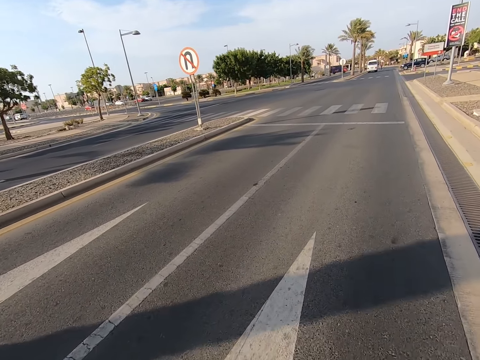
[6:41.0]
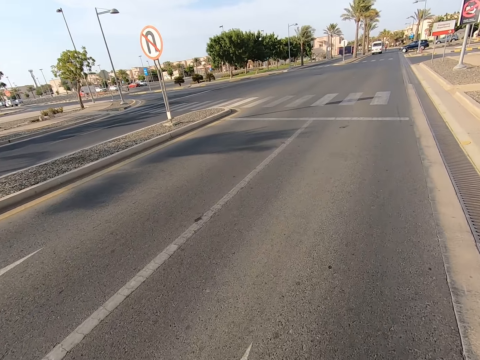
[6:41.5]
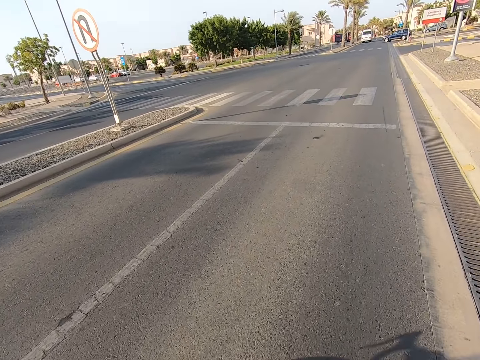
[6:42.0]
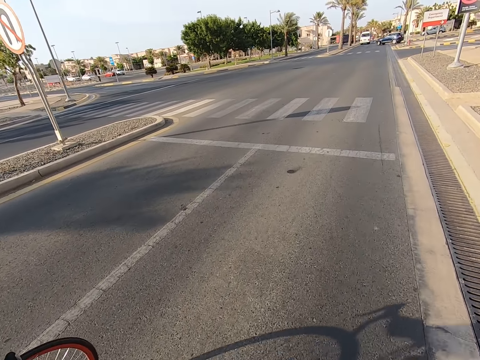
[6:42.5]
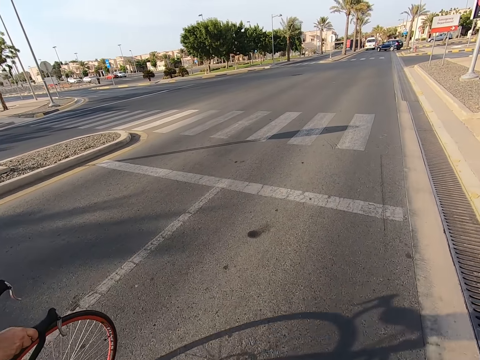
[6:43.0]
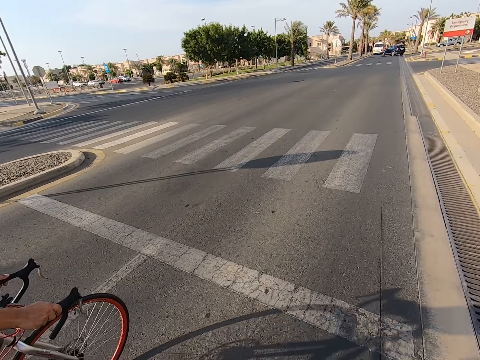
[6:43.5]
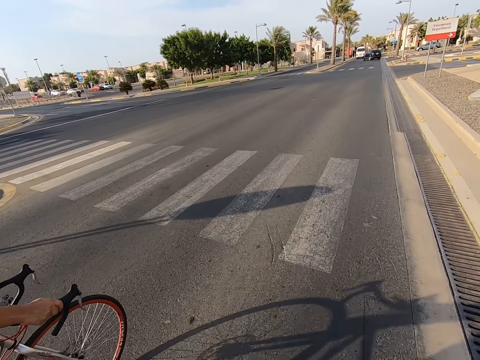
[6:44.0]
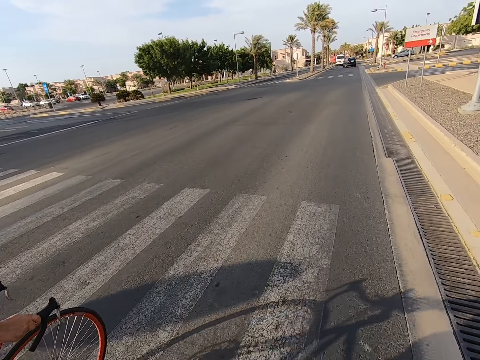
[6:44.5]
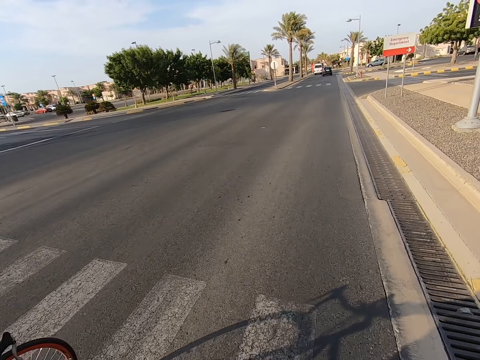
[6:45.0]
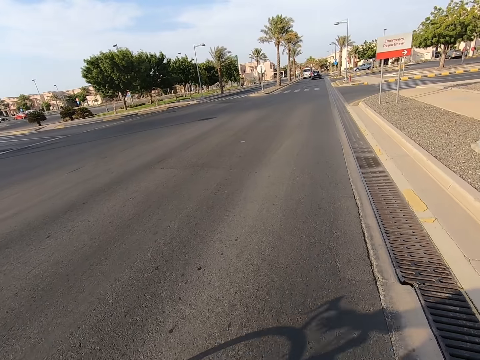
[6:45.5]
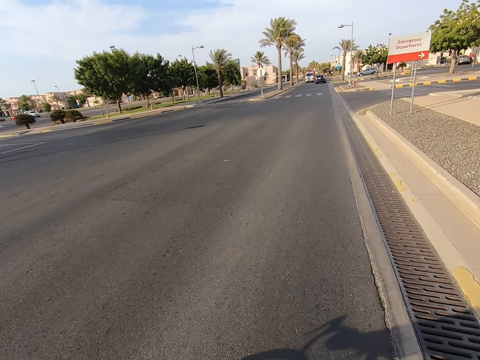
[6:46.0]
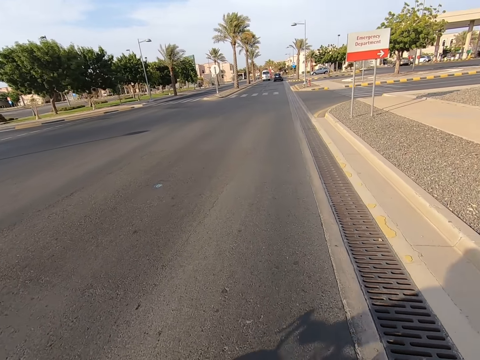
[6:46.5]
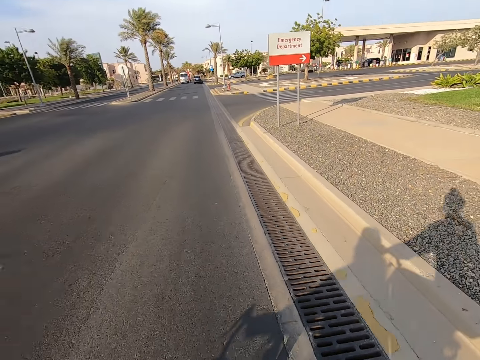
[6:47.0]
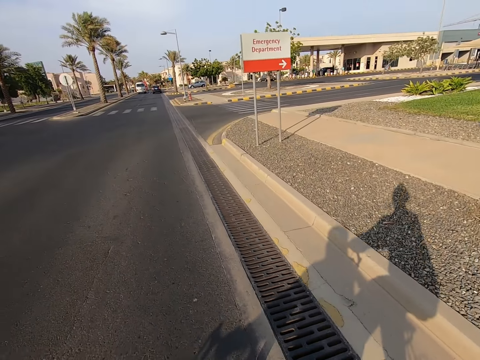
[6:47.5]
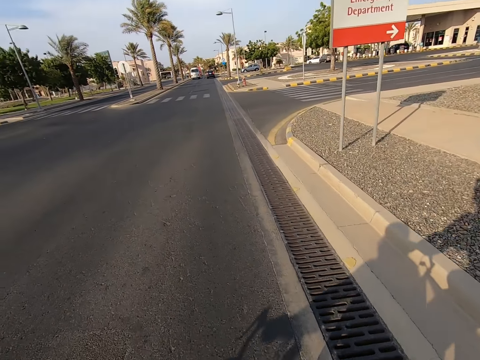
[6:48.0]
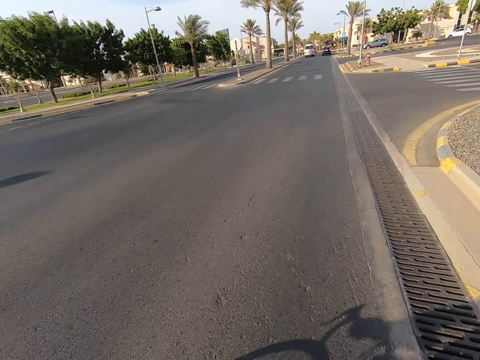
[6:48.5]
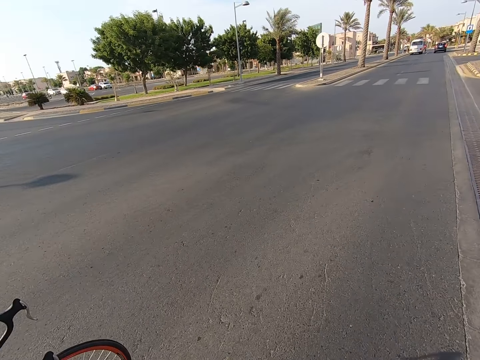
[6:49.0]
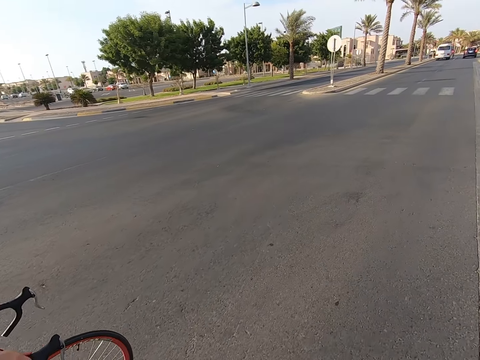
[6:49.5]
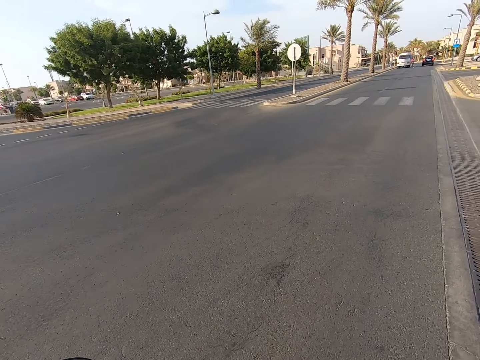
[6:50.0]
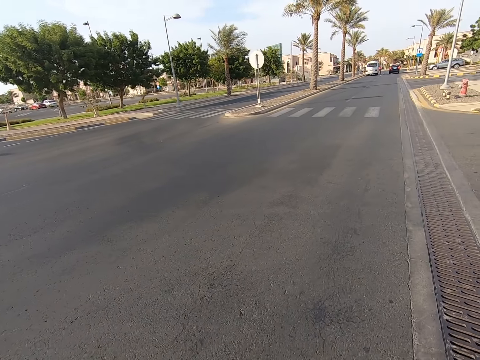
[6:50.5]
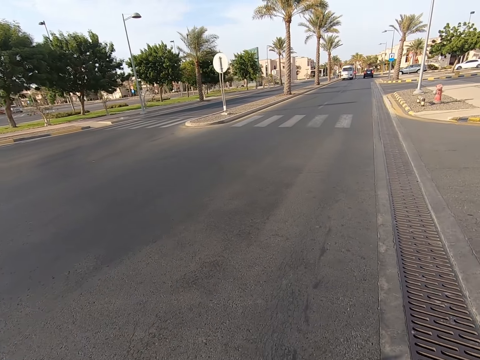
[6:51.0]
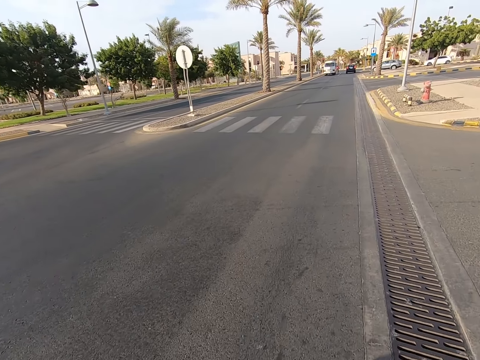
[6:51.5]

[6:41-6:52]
A man rides a bicycle on the road. The camera wearer rides a bicycle on the road.

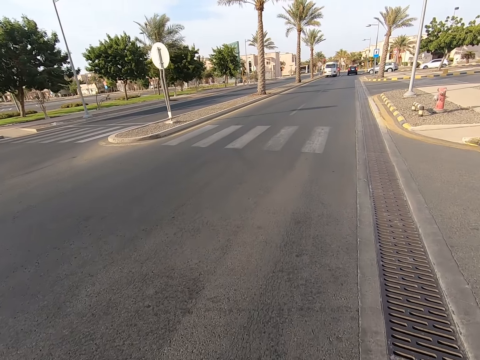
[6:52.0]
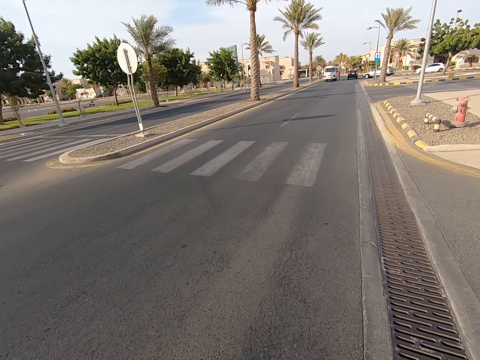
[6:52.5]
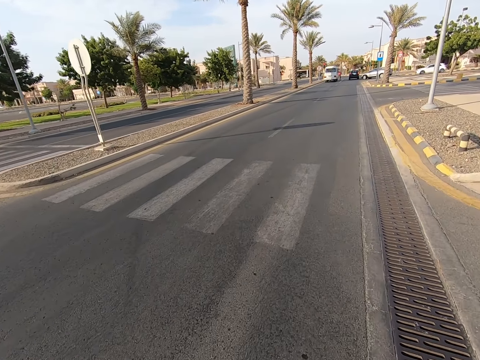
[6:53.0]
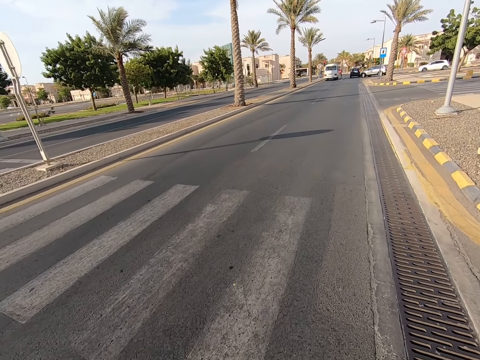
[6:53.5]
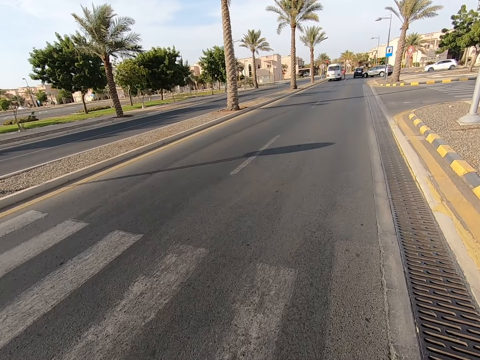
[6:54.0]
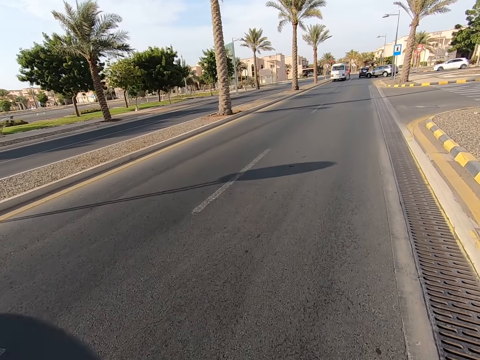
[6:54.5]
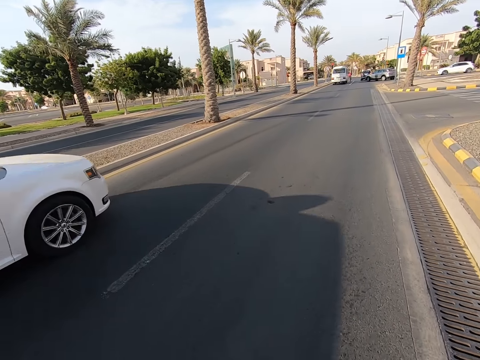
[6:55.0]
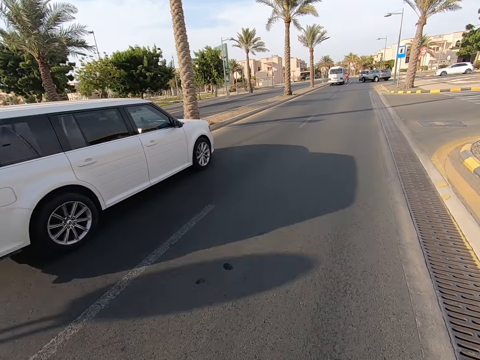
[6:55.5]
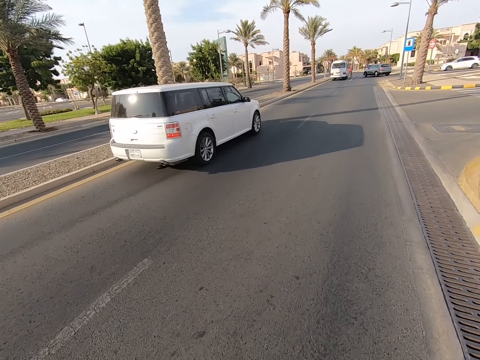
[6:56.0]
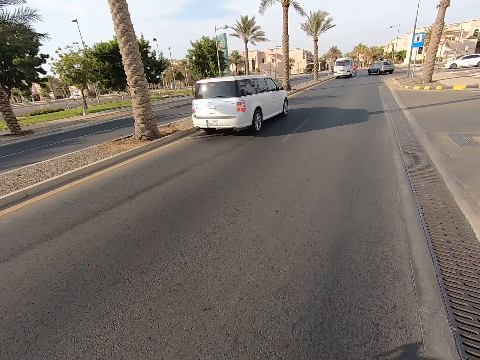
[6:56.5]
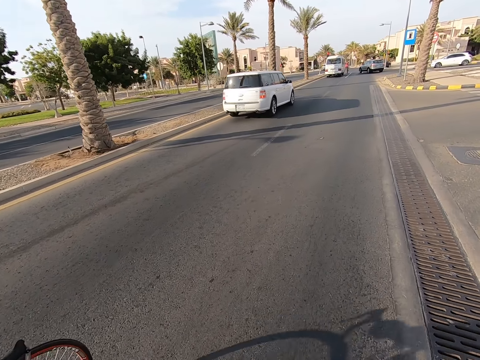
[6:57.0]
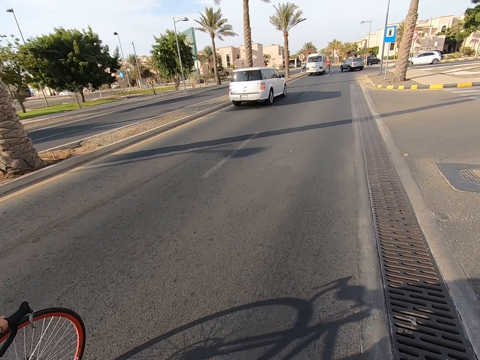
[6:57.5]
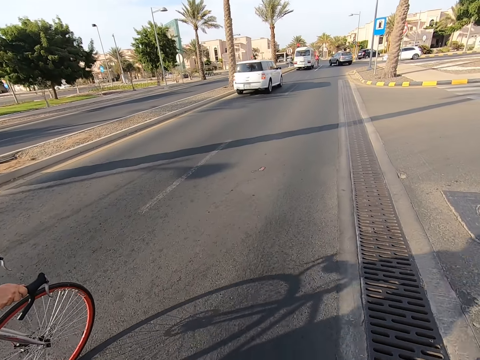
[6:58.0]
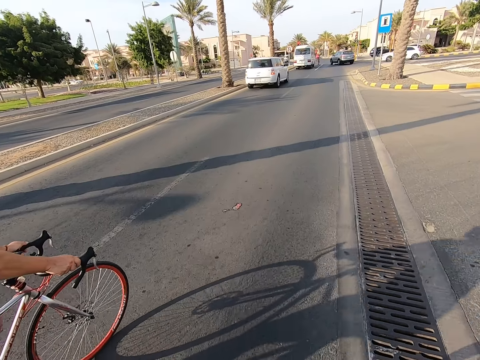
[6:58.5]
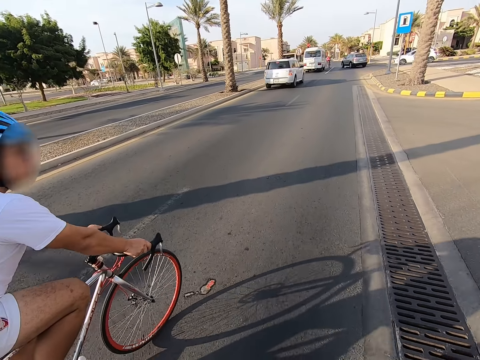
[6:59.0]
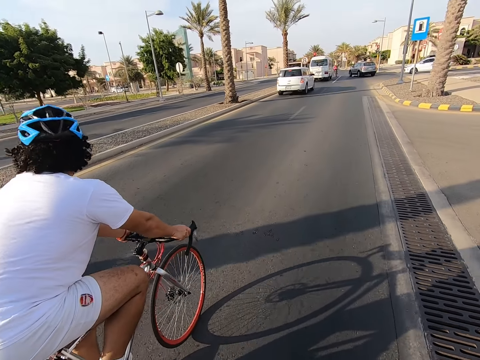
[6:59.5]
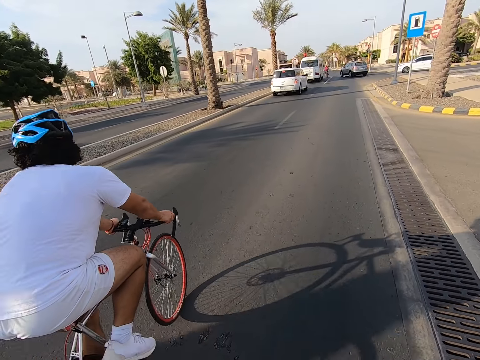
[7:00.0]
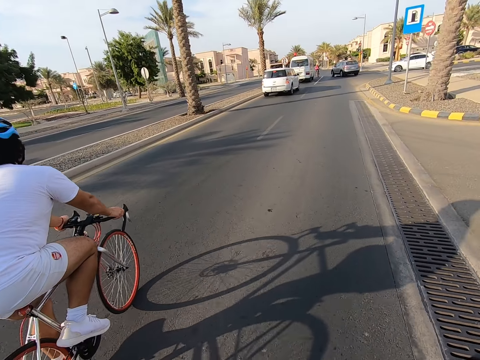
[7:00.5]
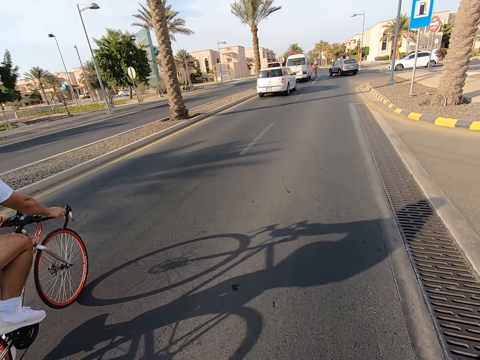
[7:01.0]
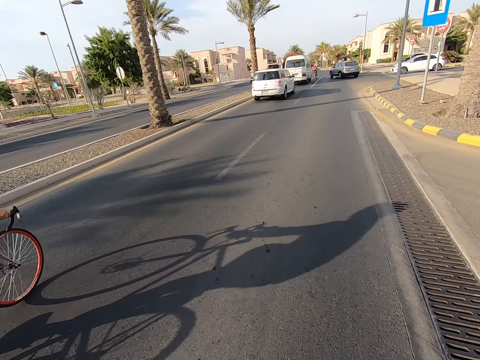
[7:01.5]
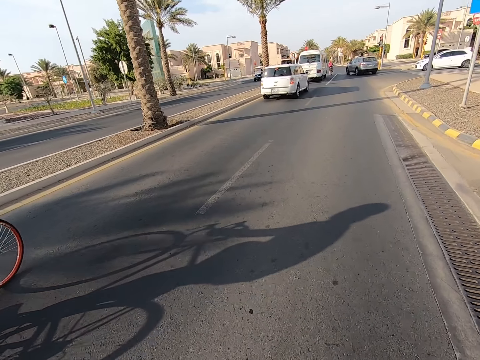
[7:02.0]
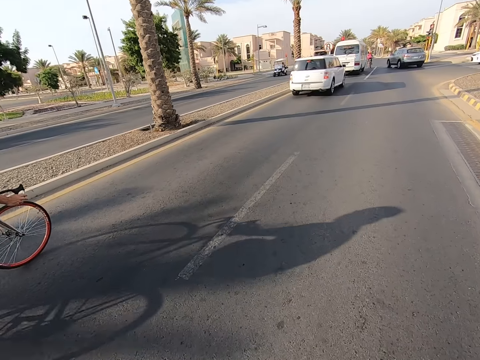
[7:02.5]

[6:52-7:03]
A man rides a bicycle on the road. A lady rides a bicycle with the camera wearer on the road. The camera wearer rides a bicycle on the road.

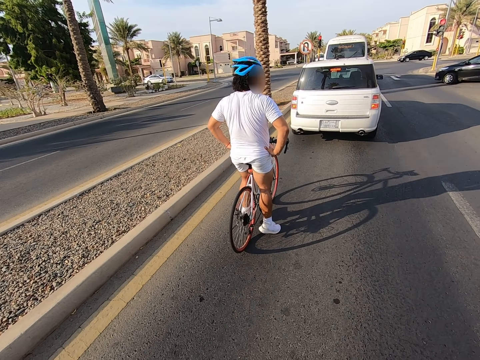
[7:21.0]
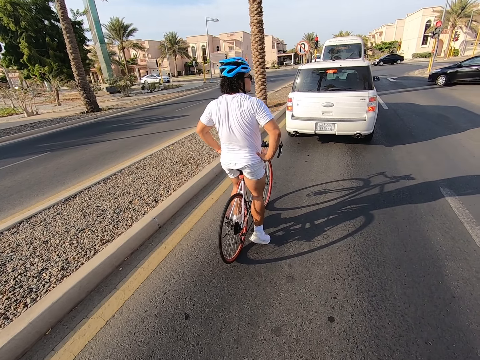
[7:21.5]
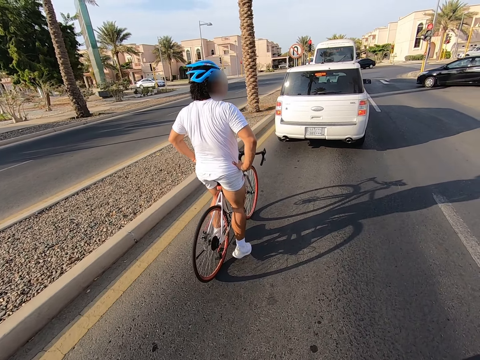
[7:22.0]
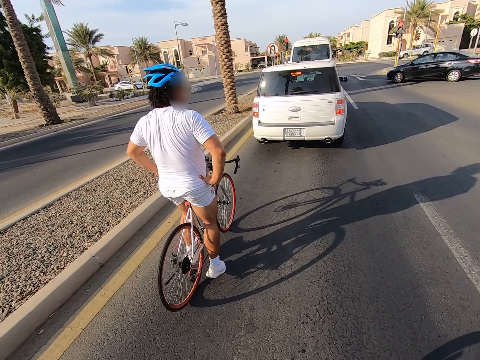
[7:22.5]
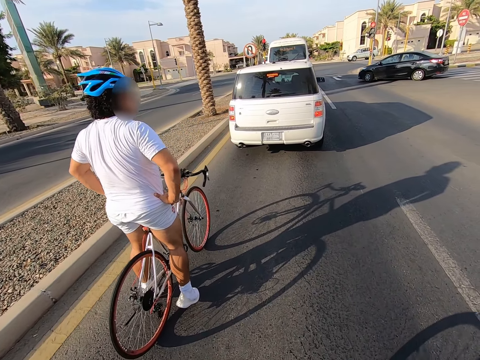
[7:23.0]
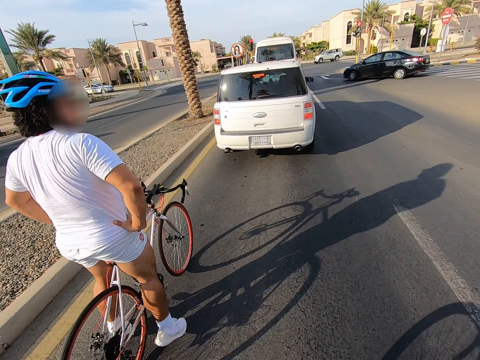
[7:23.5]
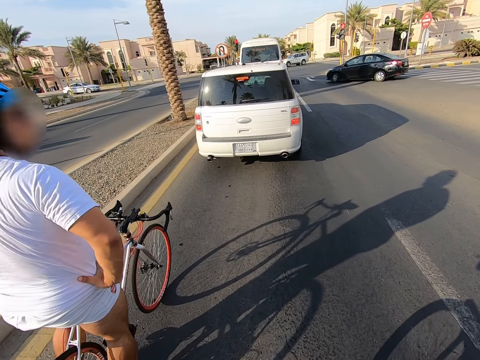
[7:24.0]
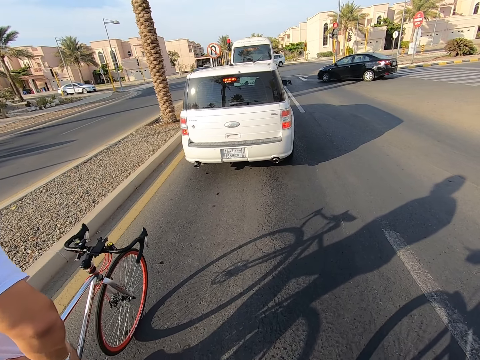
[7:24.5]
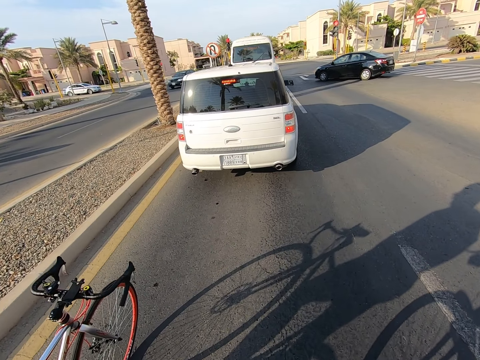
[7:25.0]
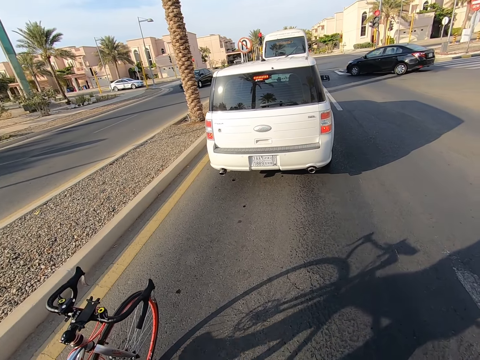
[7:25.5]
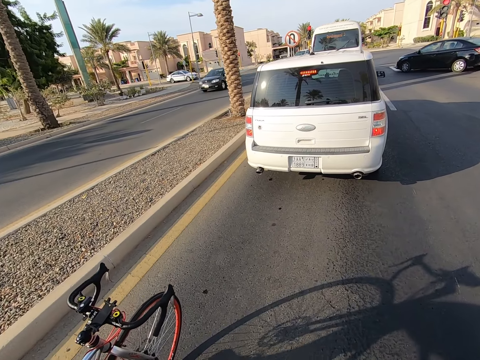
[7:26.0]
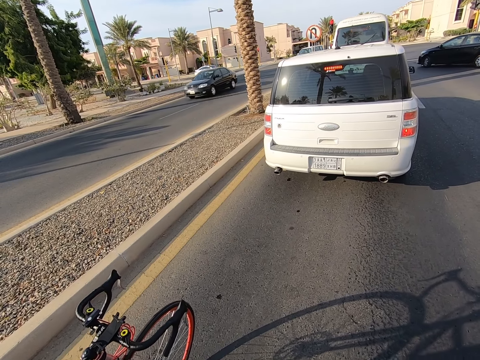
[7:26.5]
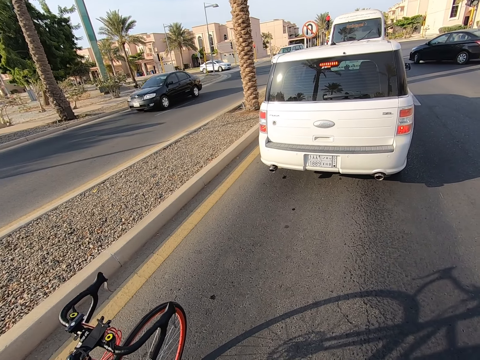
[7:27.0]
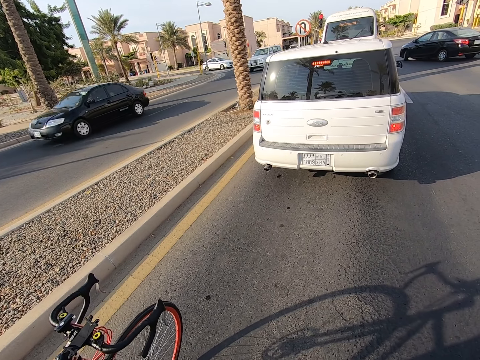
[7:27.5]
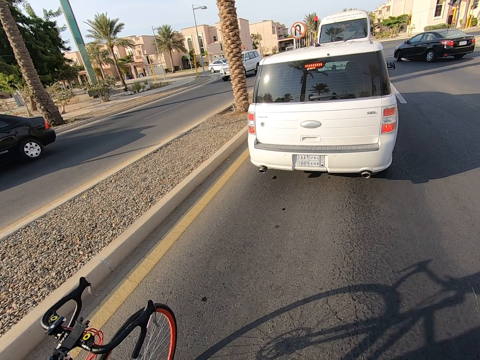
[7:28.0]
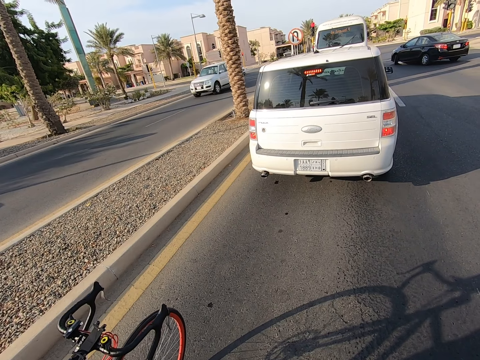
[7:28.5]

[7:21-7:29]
The camera wearer rides a bicycle on the road. They move close to a lady on the road. A man looks around the road.
